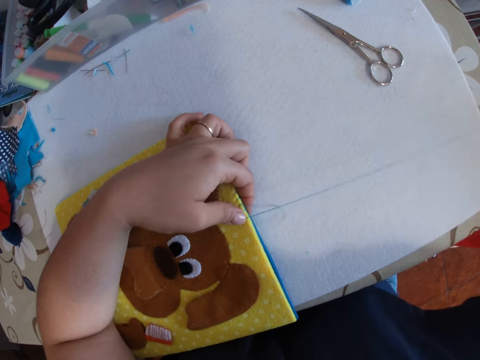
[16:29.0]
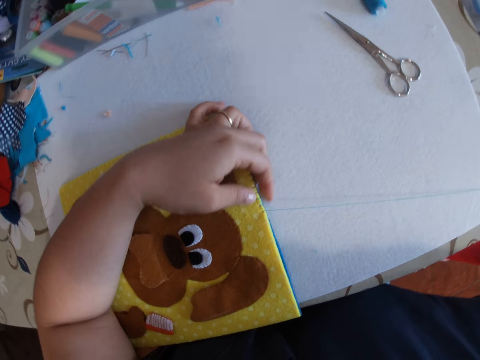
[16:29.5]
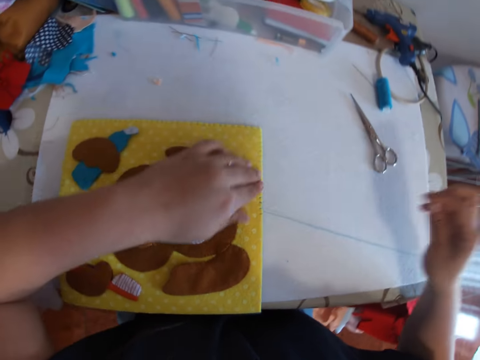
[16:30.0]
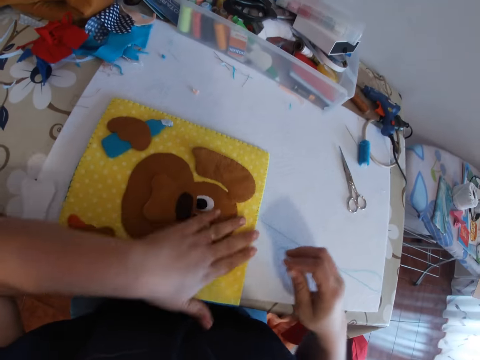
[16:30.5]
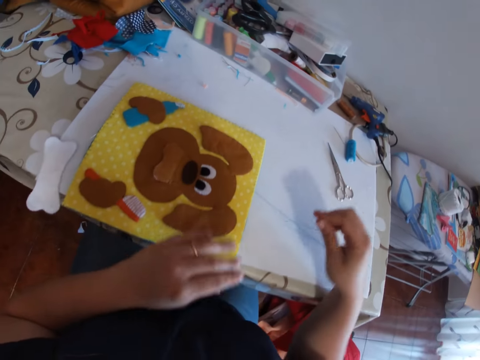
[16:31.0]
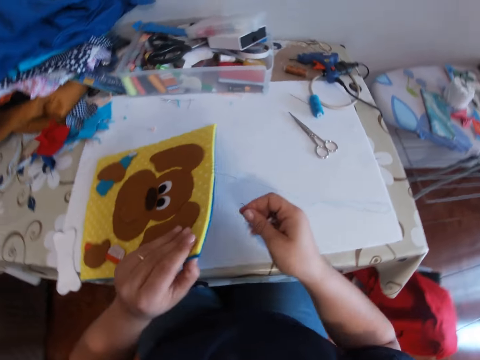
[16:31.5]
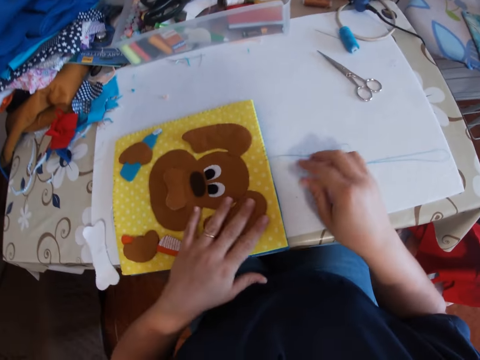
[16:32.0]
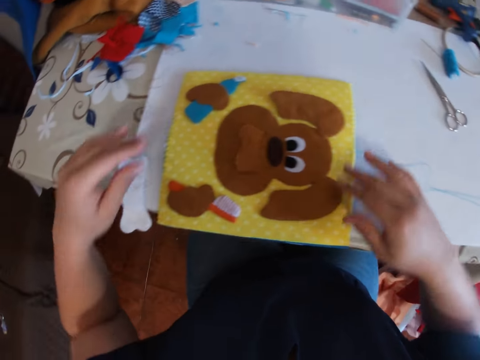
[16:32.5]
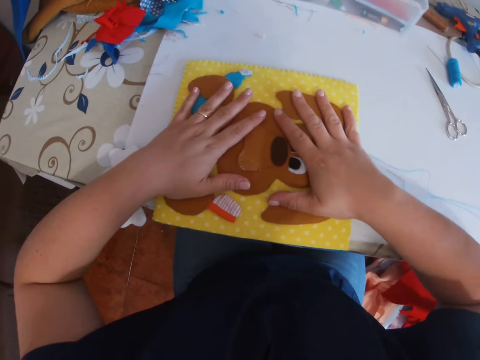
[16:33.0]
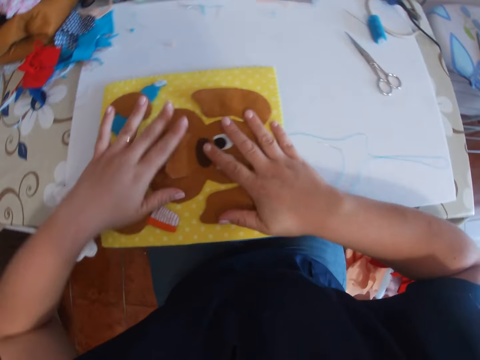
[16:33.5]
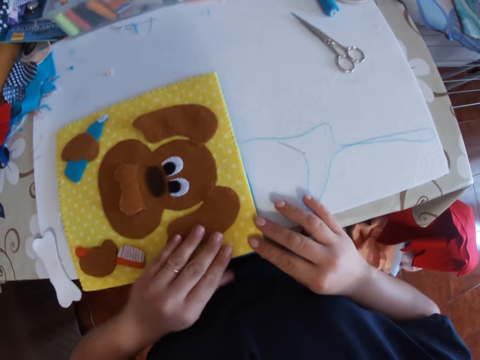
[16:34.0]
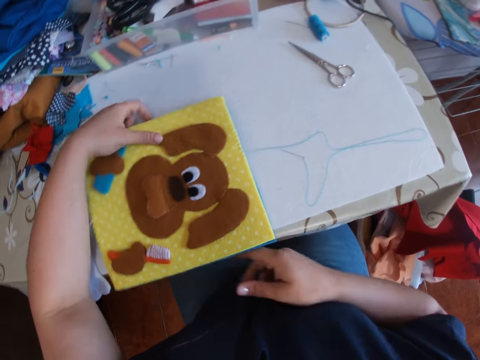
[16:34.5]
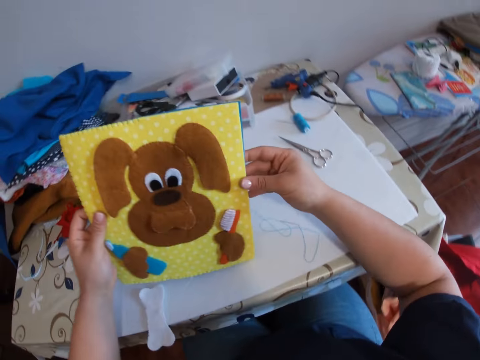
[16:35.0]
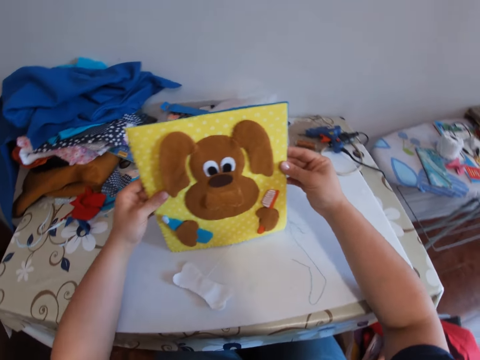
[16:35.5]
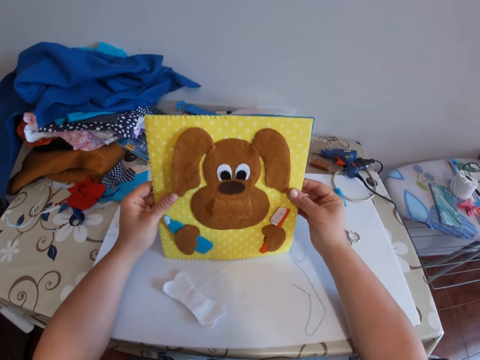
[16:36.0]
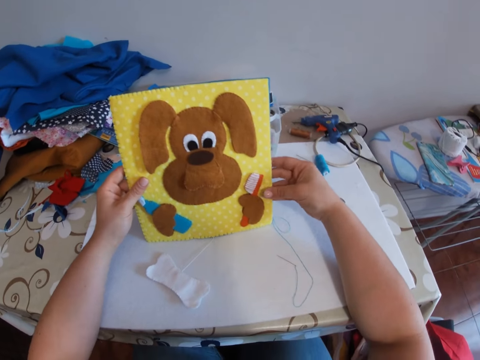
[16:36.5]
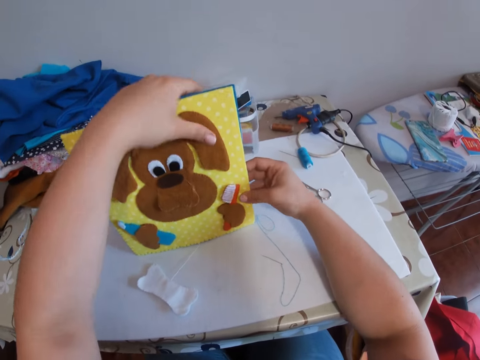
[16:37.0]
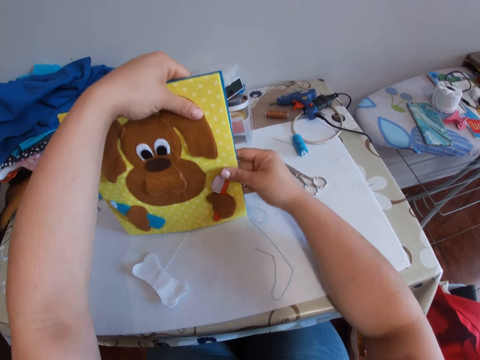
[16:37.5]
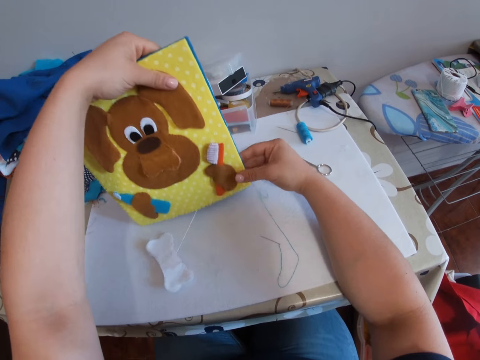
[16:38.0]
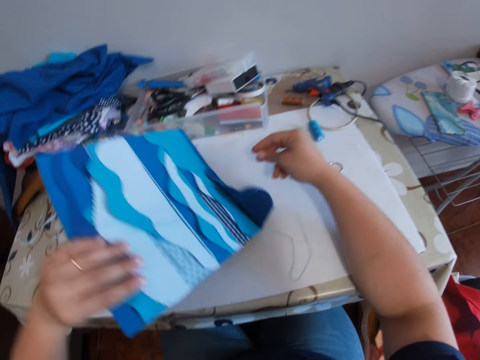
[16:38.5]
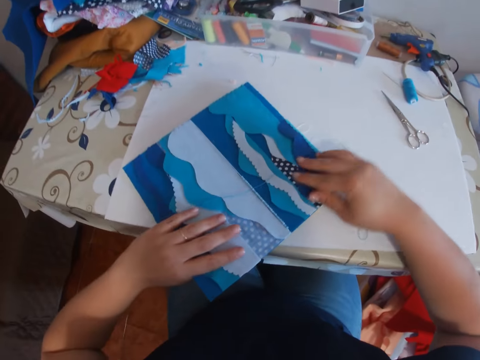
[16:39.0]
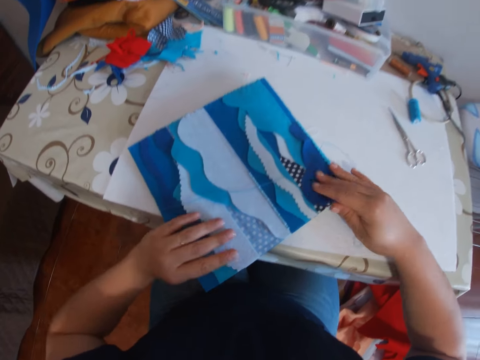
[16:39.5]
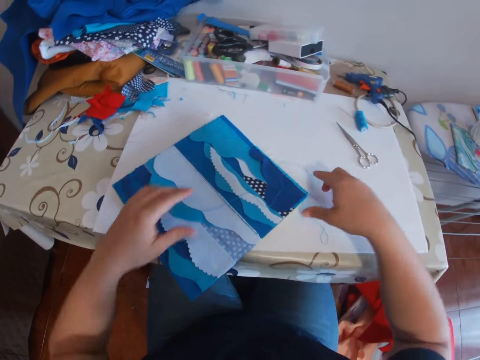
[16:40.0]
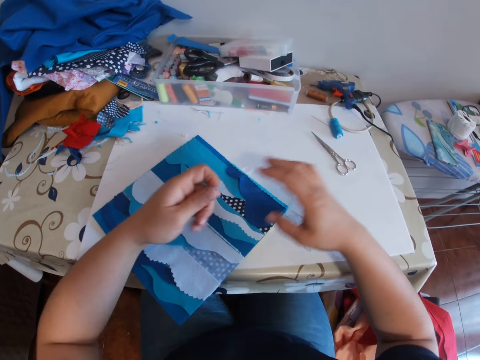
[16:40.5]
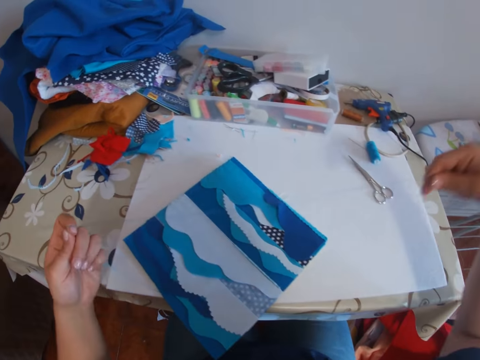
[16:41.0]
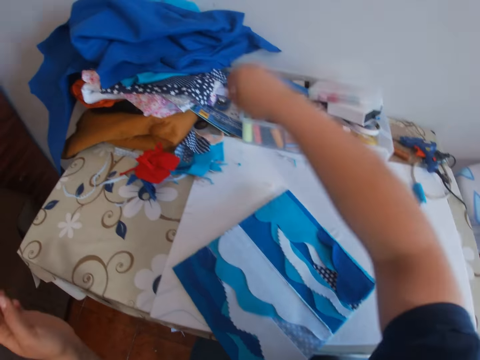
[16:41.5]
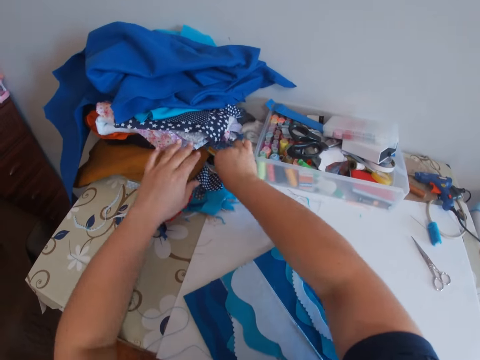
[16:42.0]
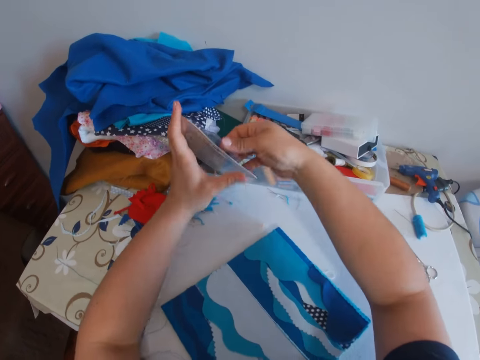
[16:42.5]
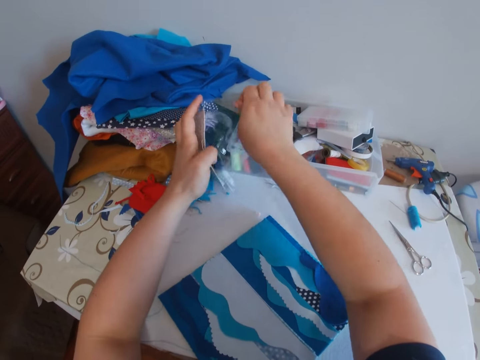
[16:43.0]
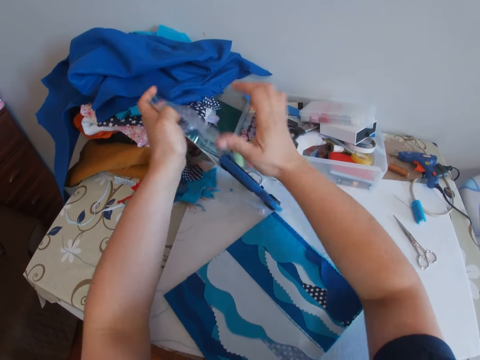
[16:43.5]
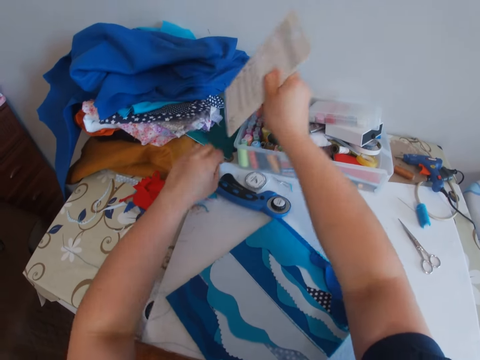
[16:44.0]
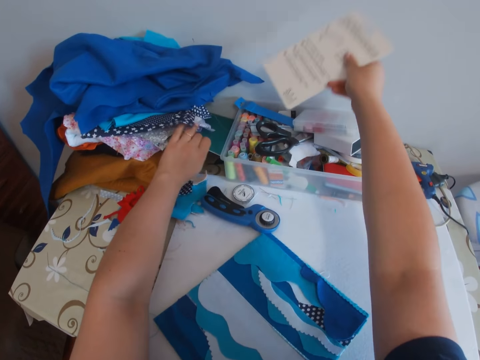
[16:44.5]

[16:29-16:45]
The camera wearer positions her hand on something and removes her hand from something. She pats the baby book with her left hand. She holds something. She lifts the baby book a little. She drops the baby book on the table. She drops the needle on the table. She pats the baby book with both hands. She picks up the baby book from the table with both hands. She stares at something. She touches the baby book with her thumbs. She flips the baby book to the back. She drops the baby book on the table. She picks up the piece of thread on the table. She drops the piece of thread on the table. She picks up a packet with a cutting tool inside from the table. She opens the packet with both hands.

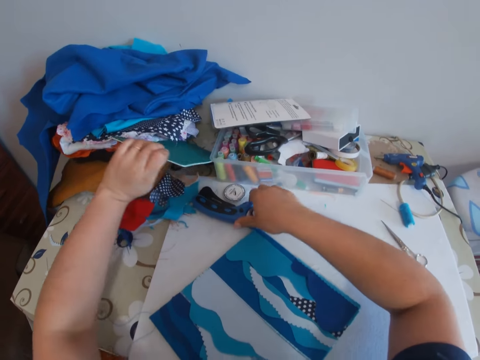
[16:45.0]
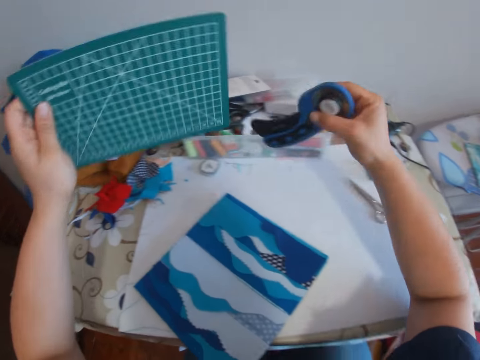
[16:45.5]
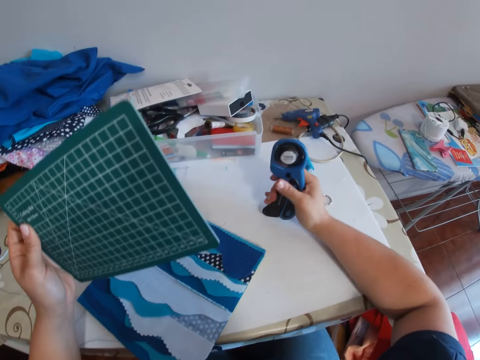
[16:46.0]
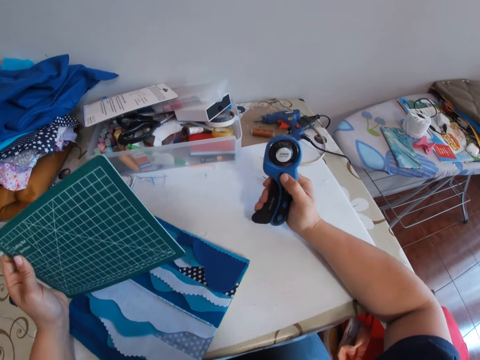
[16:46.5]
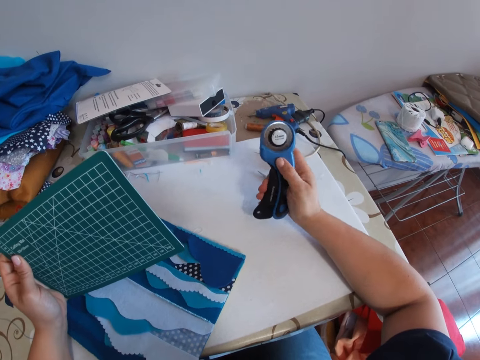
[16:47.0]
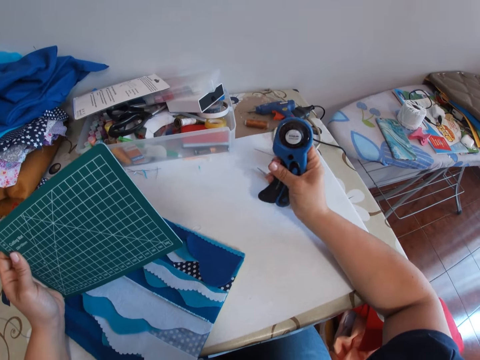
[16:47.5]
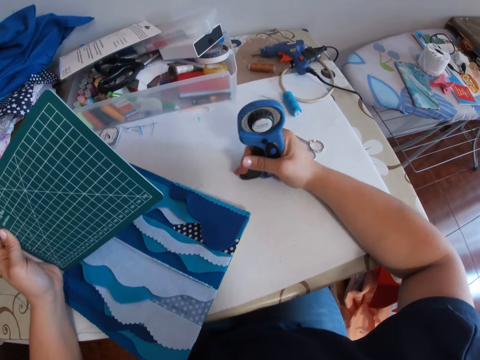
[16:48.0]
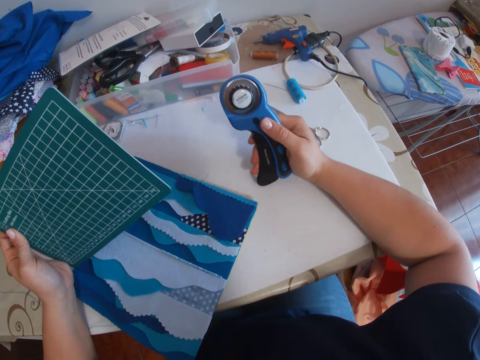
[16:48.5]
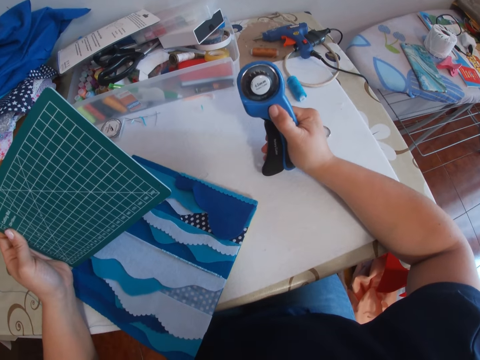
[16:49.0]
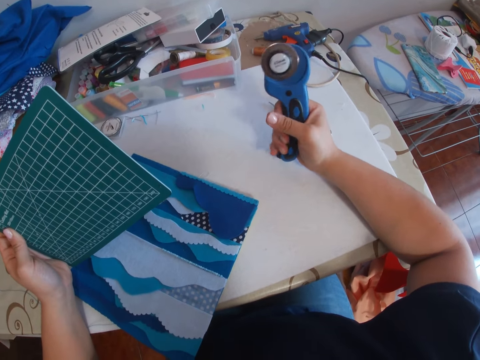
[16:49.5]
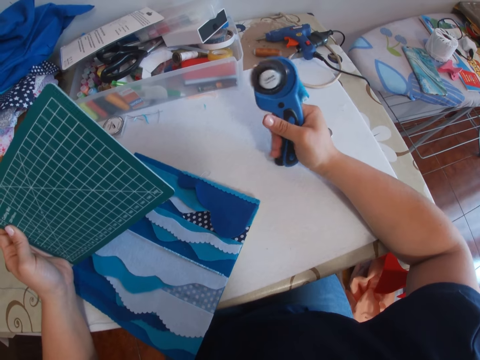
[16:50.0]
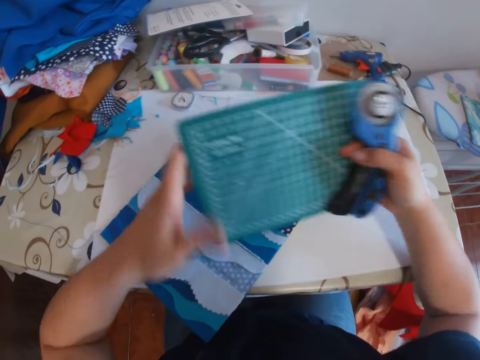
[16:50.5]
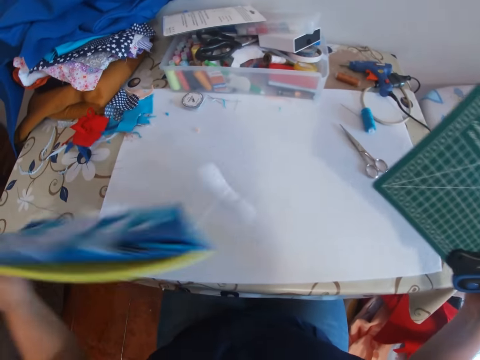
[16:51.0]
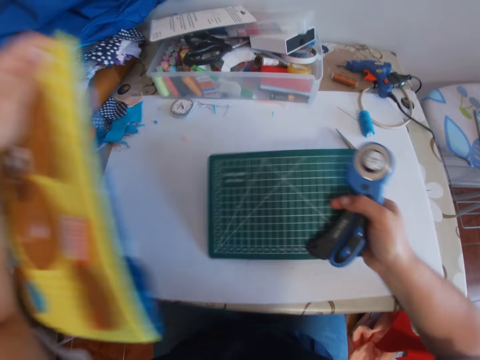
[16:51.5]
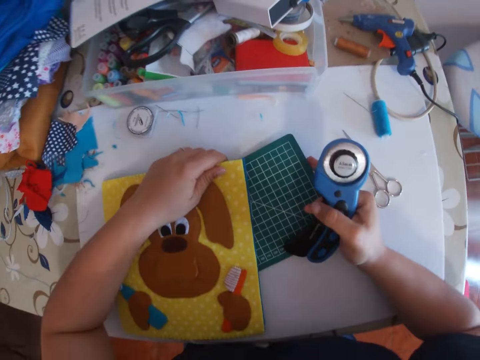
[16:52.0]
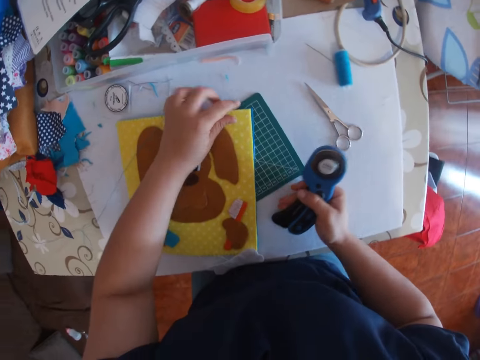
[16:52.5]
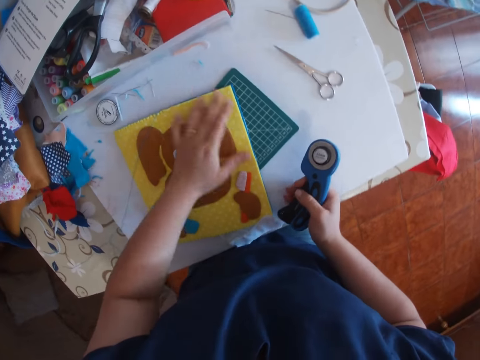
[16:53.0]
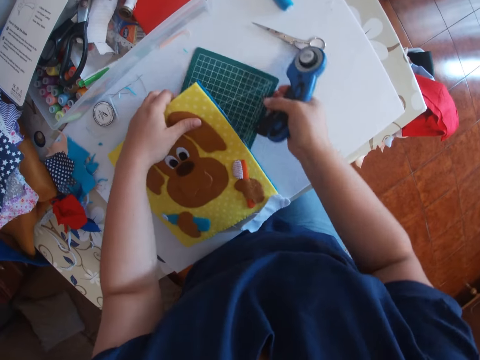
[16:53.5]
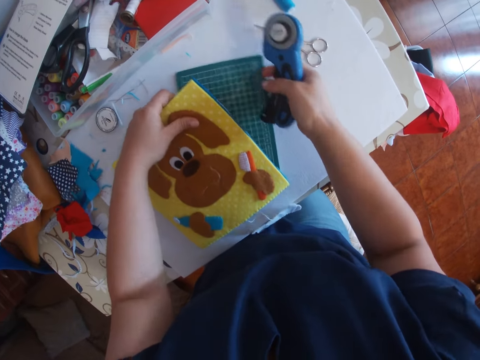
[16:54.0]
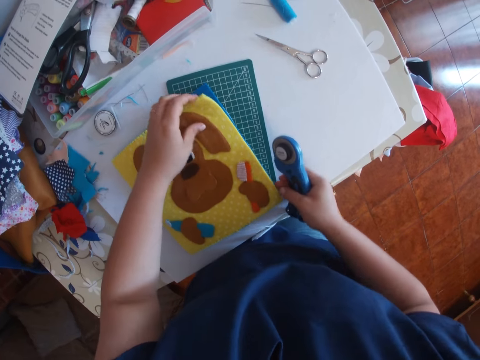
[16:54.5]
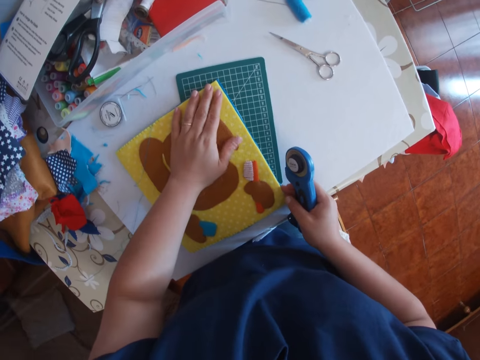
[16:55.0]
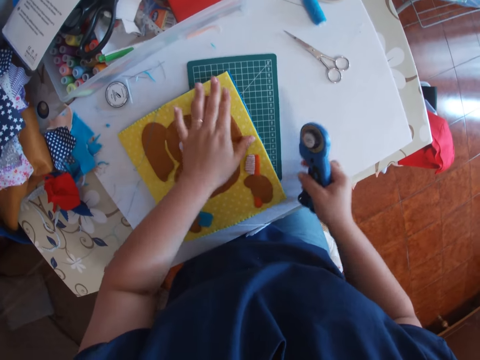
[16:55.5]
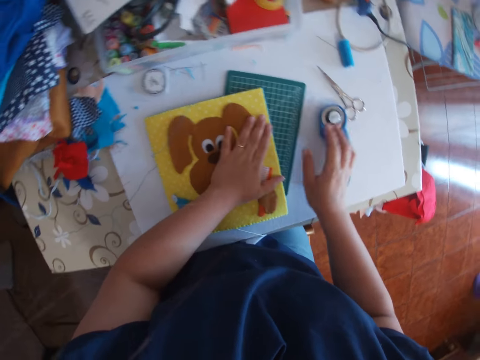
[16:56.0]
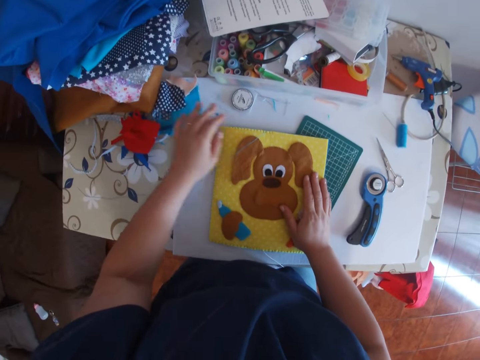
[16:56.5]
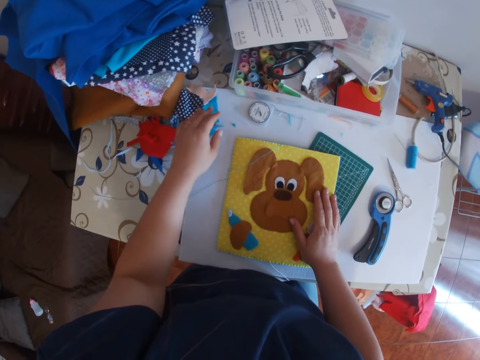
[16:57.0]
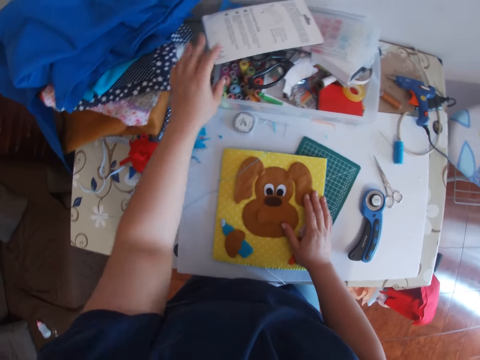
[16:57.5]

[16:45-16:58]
The camera wearer drops the packet in a box on the table with her right hand. She picks up a board or cutting mat with her left hand and picks up the cutting tool or rotary cutter with her right hand. She adjusts the rotary cutter. She puts on the cutting tool. She clutches the cutting mat and rotary cutter together. She moves the board to her right hand. She picks up the baby book with her left hand. She flips the baby book to the front, drops the baby book on the board and drops the board on the table. She adjusts the baby book on the board with her left hand. She adjusts the board on the table with her right hand. She drops the cutting tool on the table. She clasps a ruler.
